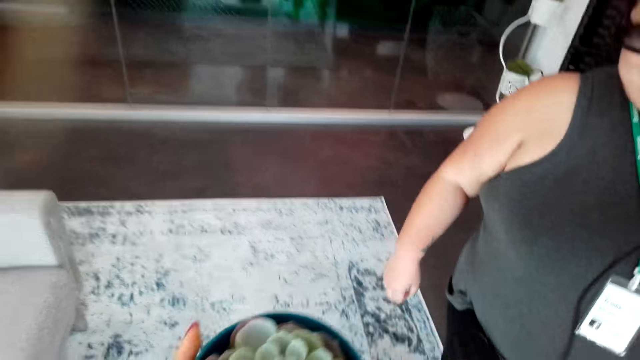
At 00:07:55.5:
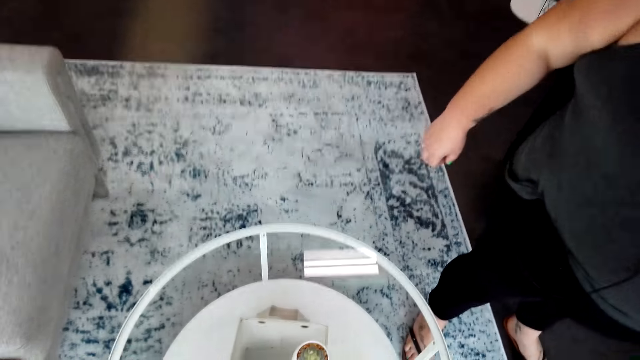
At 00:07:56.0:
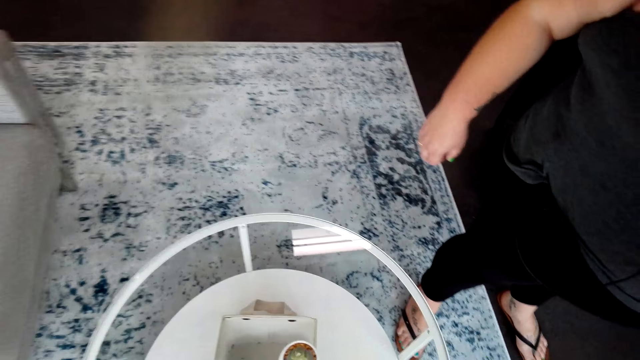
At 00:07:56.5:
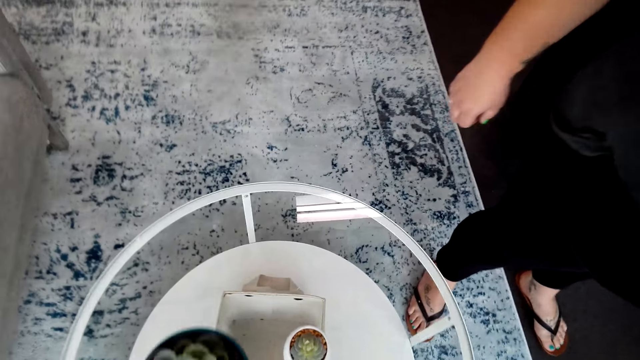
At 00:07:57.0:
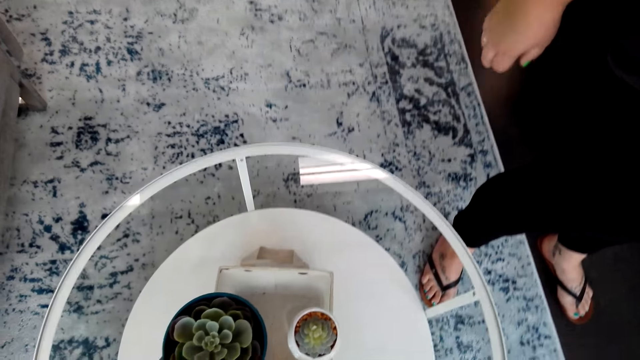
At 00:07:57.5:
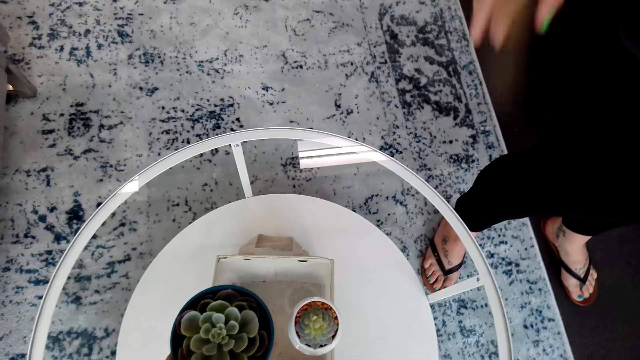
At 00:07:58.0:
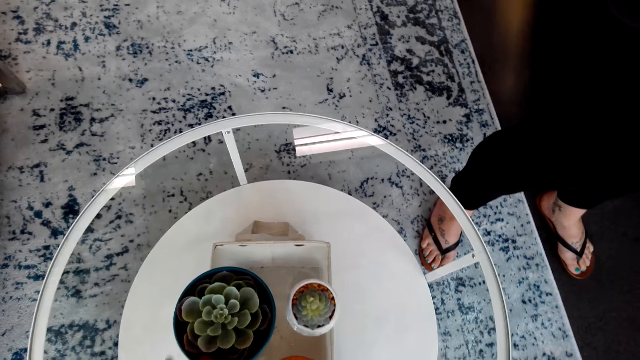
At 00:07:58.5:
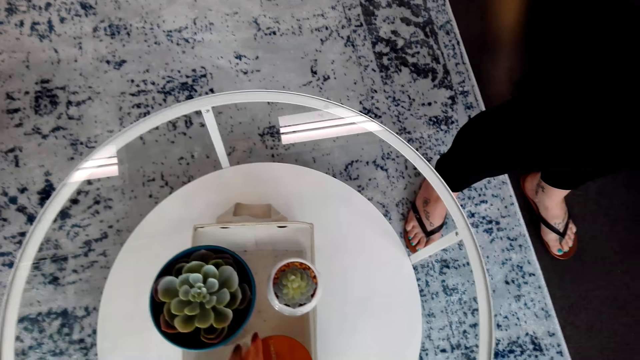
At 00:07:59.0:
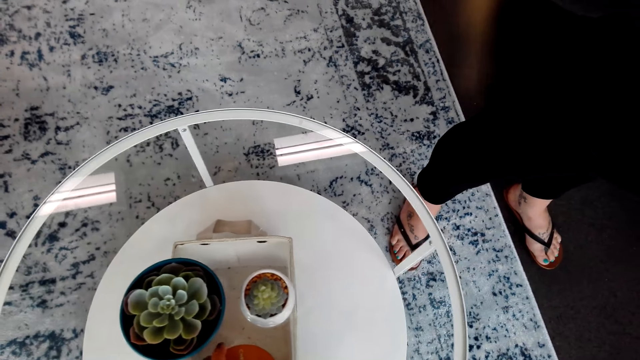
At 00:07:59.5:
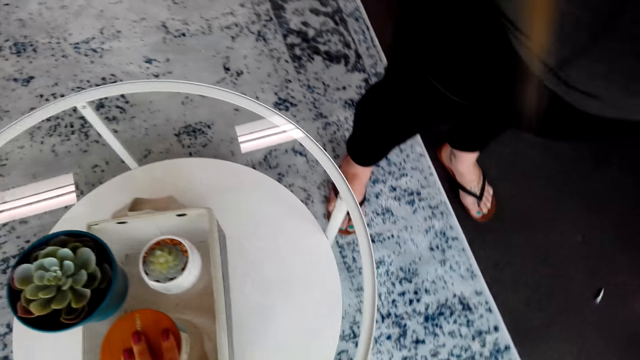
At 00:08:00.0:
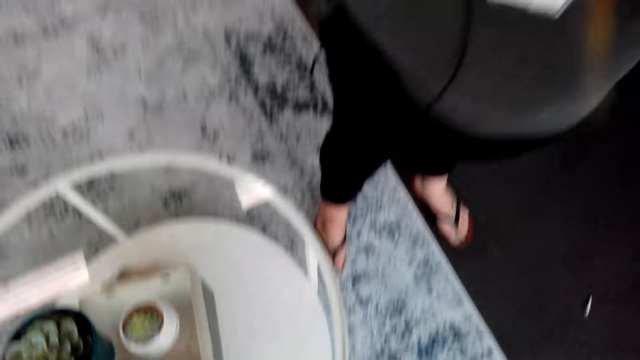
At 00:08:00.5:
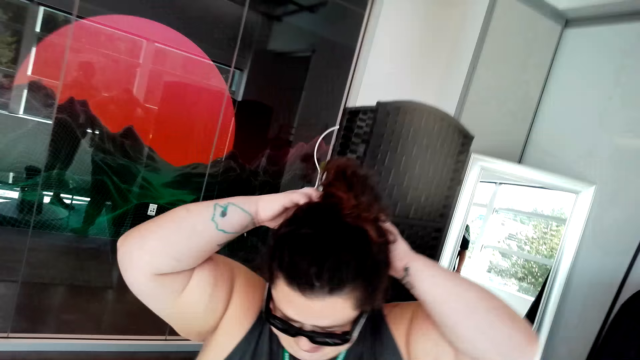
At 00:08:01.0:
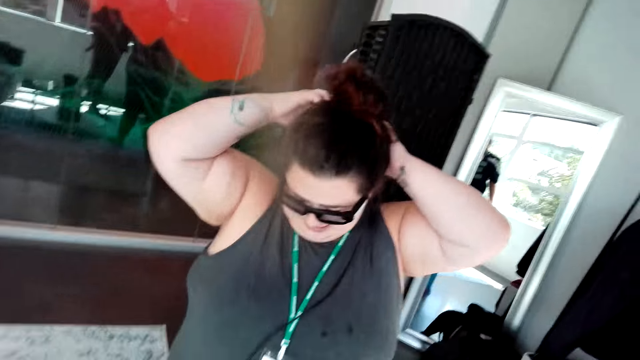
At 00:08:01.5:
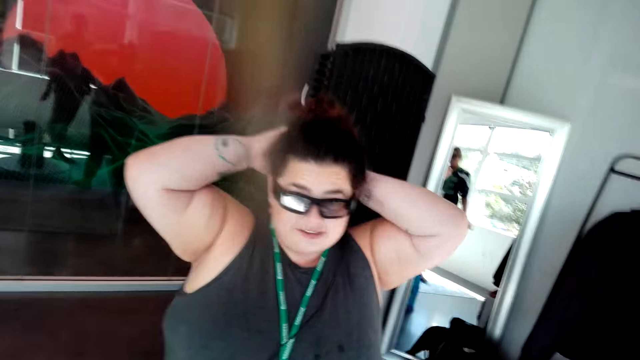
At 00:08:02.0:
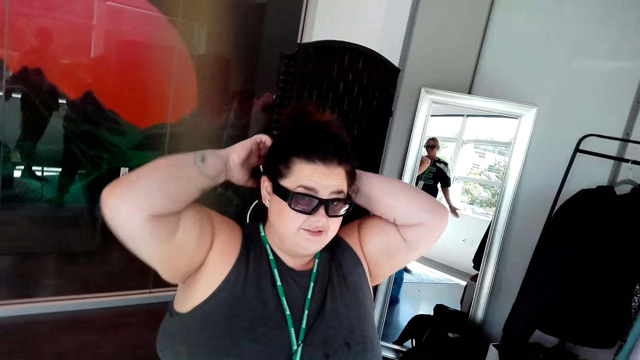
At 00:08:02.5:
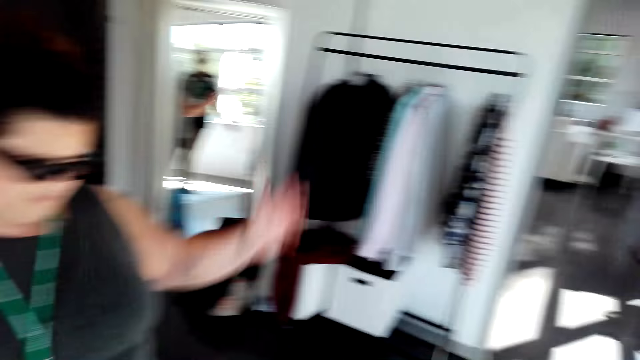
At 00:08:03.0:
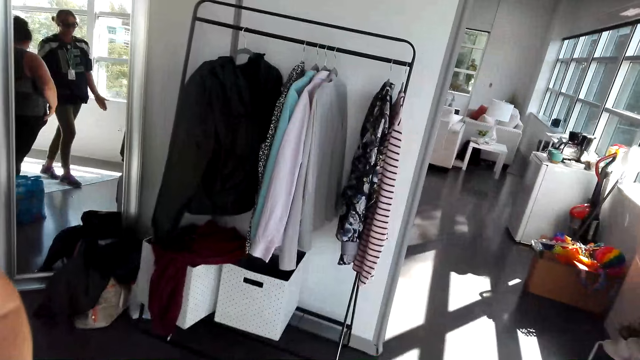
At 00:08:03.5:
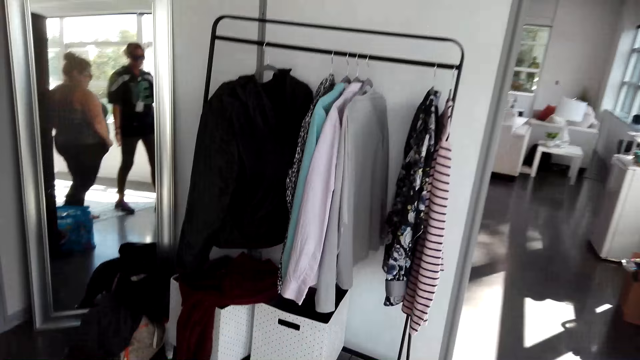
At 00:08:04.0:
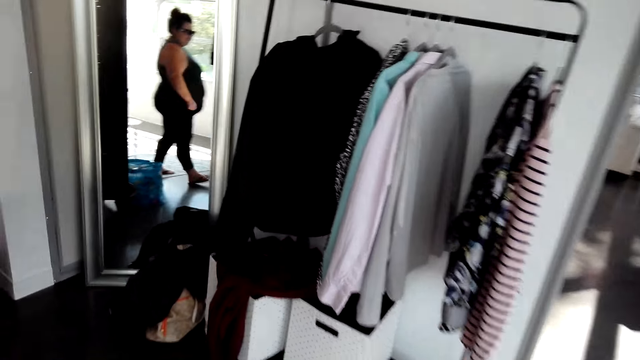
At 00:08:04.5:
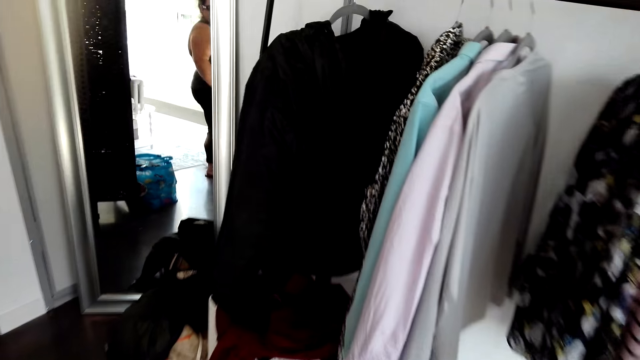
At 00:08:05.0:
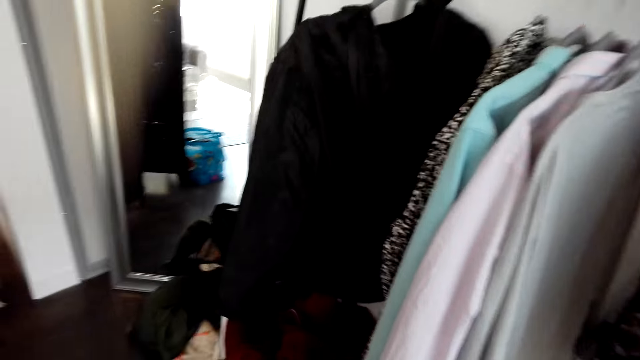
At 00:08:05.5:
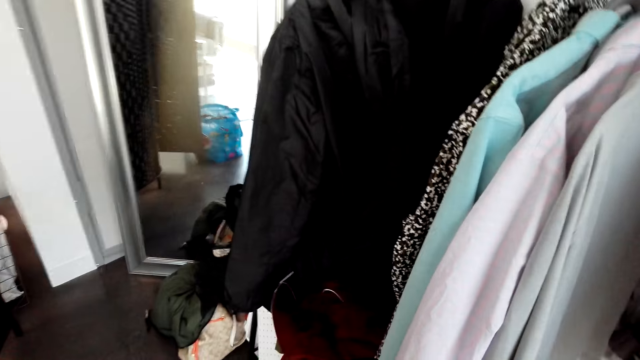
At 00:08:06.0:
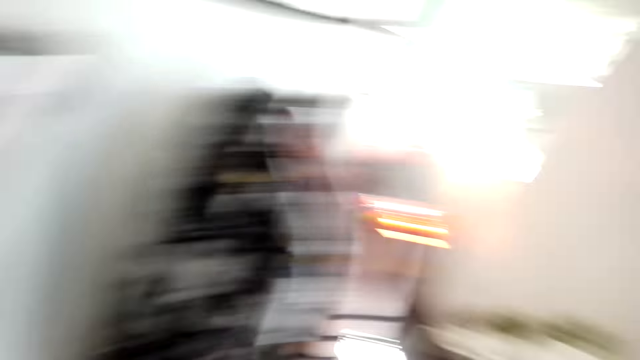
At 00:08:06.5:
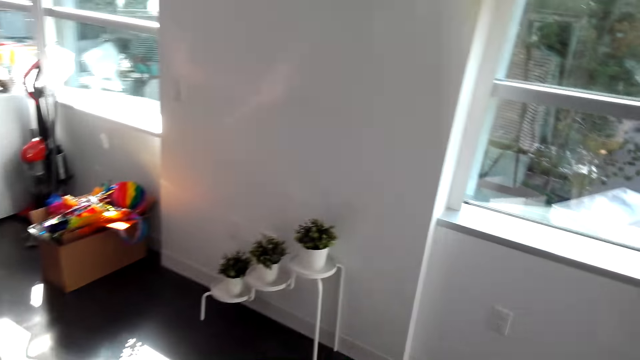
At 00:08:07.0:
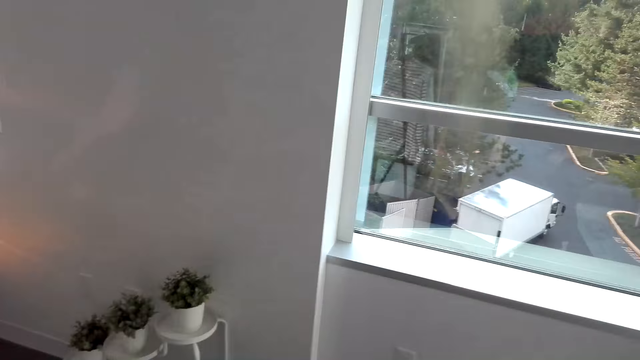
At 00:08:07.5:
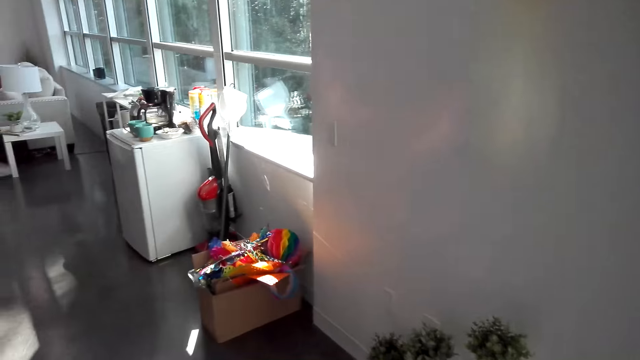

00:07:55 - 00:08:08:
The camera wearer places the plant on the coffee table. A woman converses with the camera wearer in the room. The woman and the camera wearer move around the room.

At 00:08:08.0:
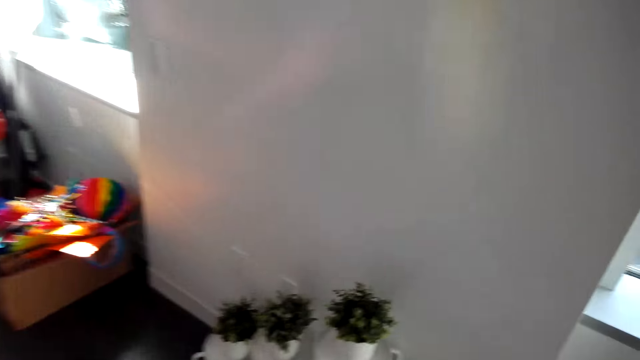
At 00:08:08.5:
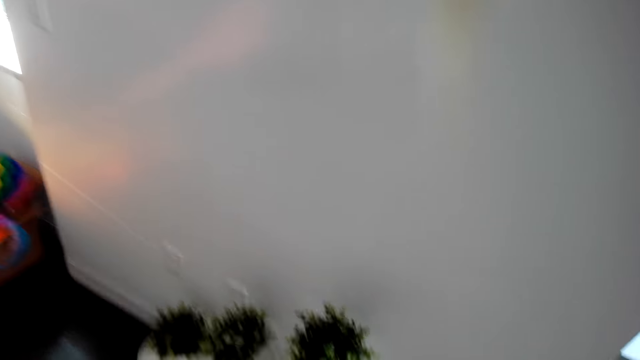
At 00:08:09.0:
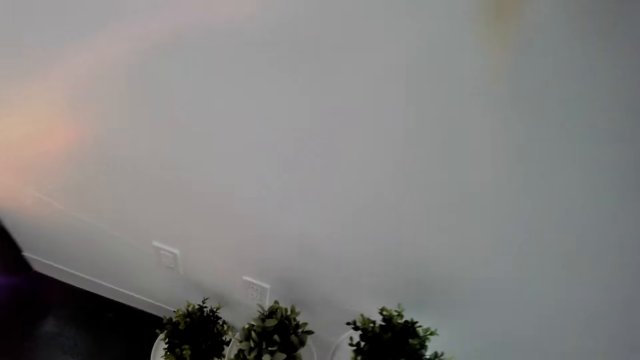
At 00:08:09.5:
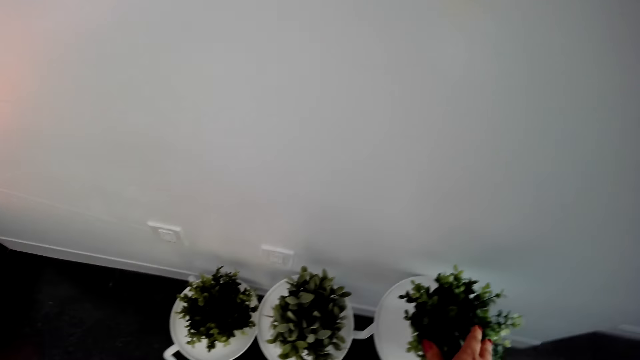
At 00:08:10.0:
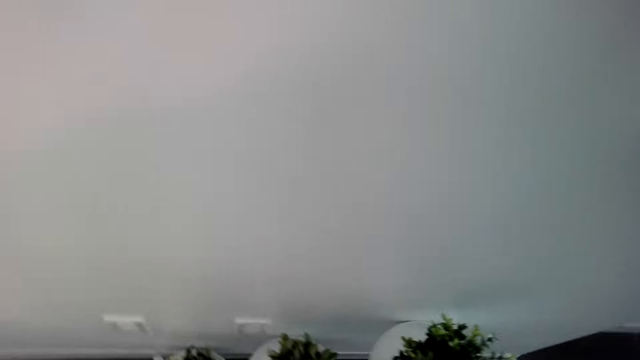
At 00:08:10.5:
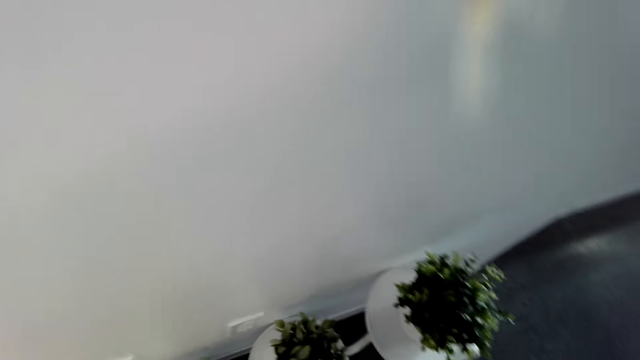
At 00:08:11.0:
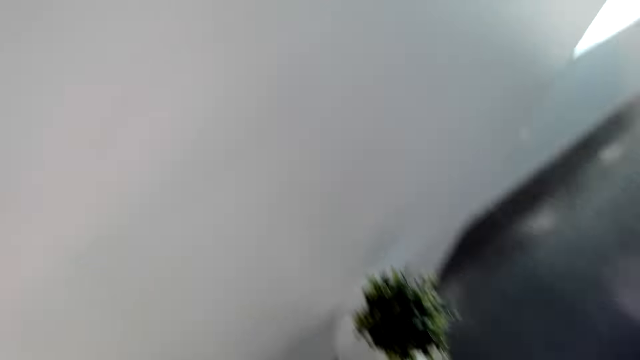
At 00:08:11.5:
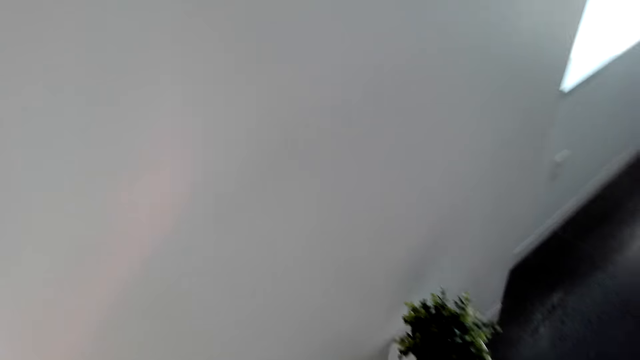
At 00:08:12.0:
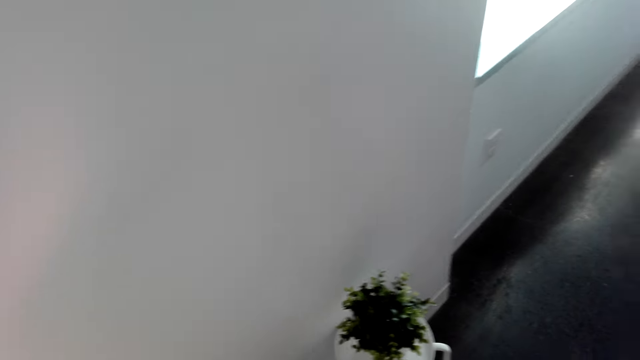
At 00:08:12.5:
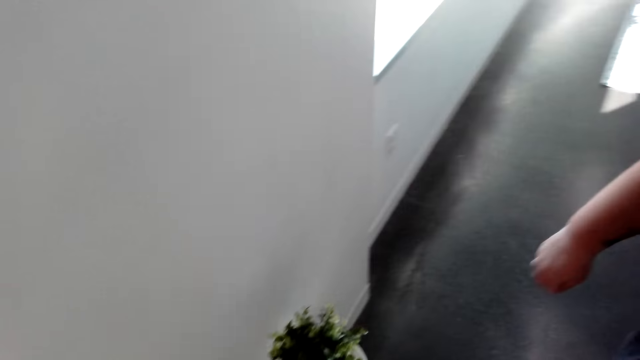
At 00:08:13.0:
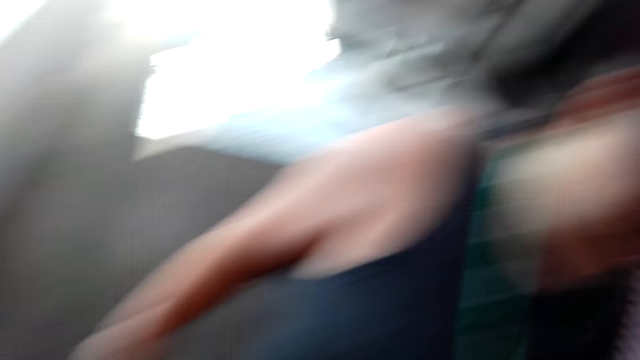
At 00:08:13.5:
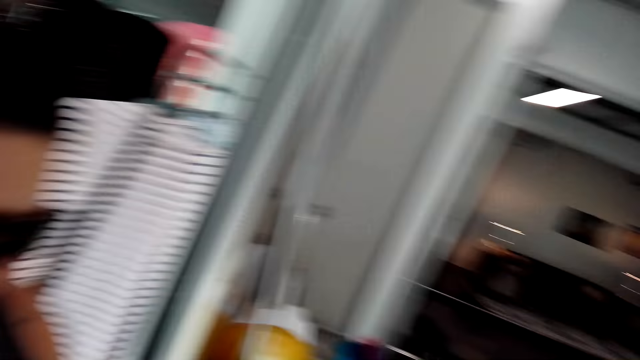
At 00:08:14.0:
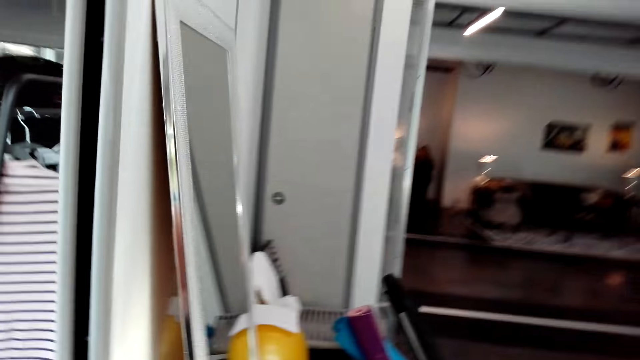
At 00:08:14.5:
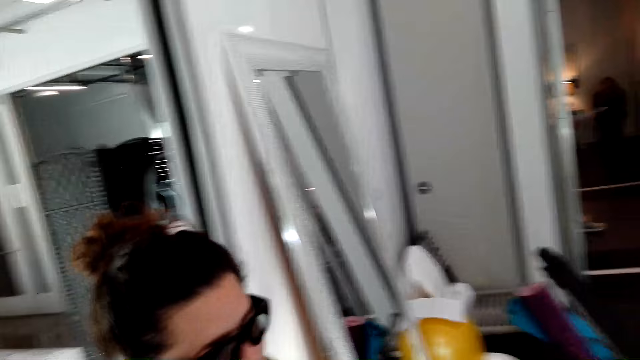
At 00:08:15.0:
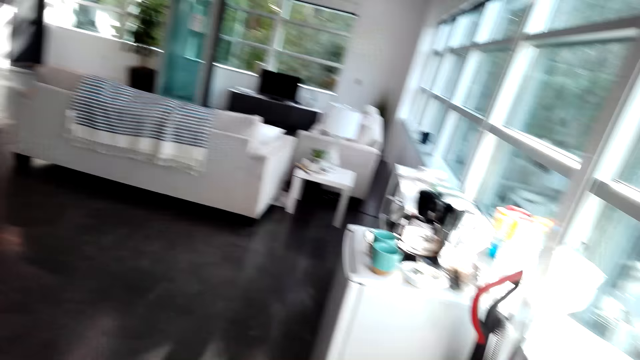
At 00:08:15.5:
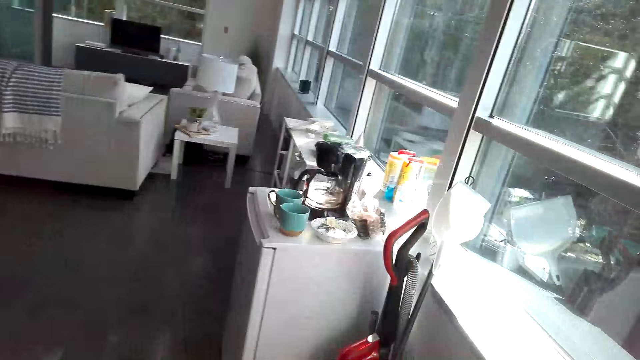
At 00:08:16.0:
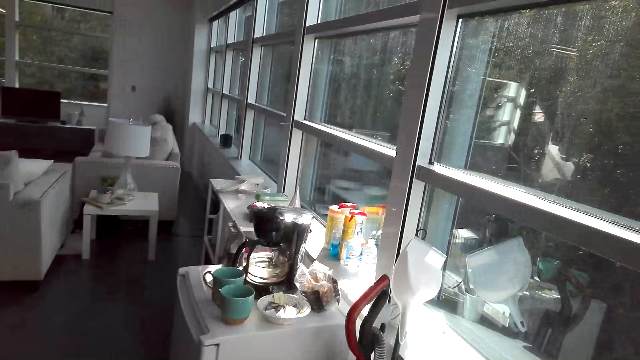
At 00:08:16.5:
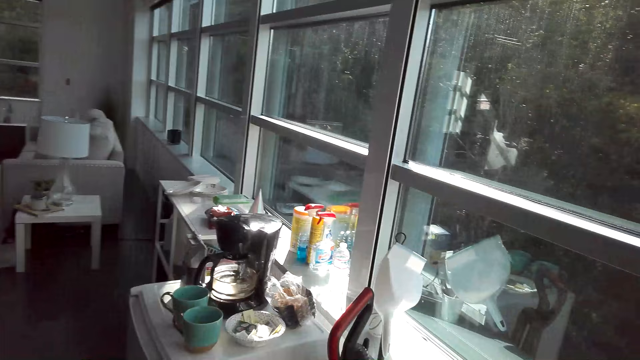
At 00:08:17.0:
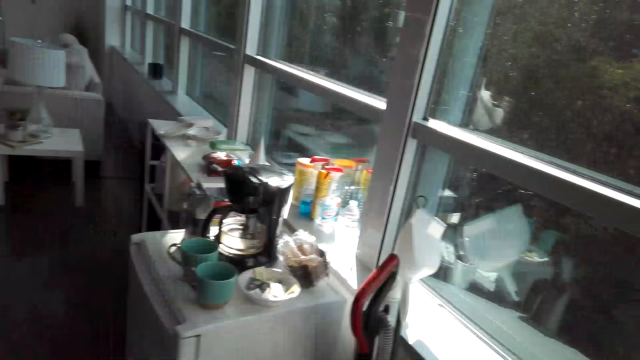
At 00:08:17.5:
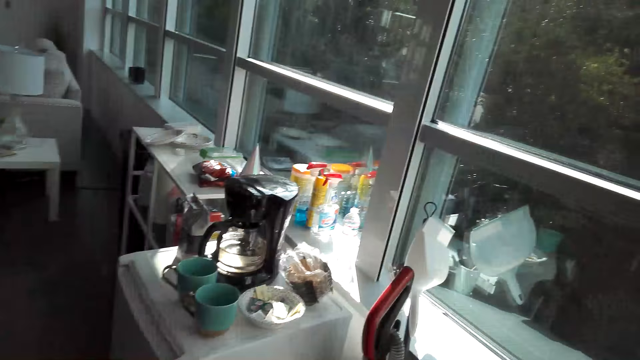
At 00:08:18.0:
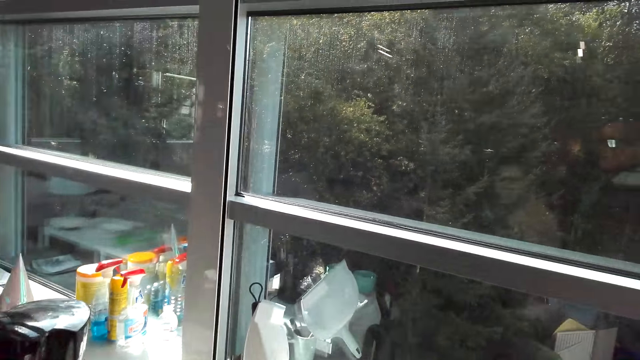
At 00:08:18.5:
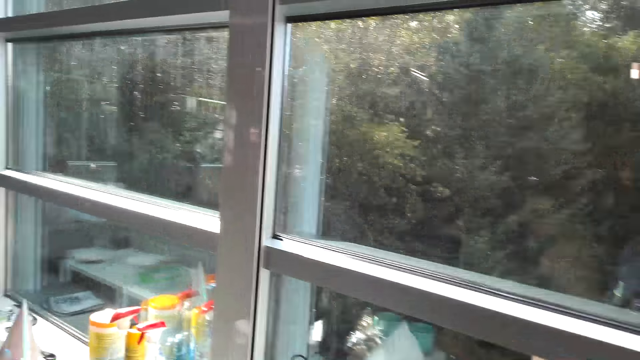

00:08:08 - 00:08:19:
The camera wearer shows a plant to a woman. The woman converses with the camera wearer in the room. The woman and the camera wearer move around the room.
